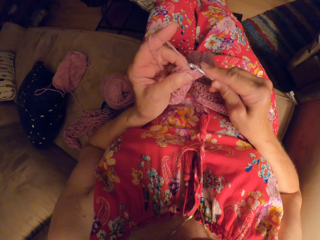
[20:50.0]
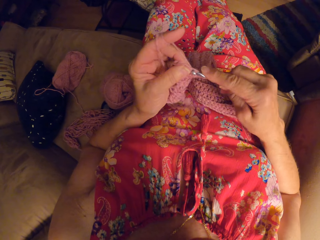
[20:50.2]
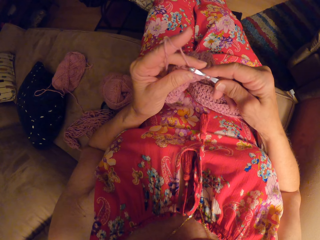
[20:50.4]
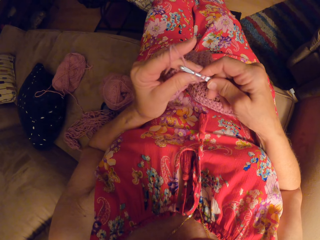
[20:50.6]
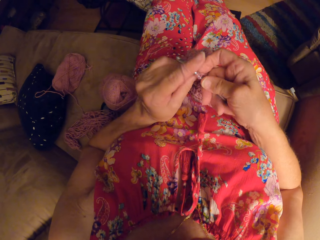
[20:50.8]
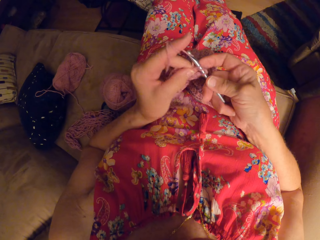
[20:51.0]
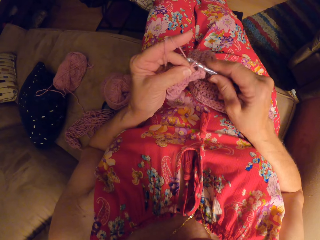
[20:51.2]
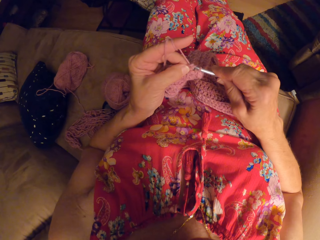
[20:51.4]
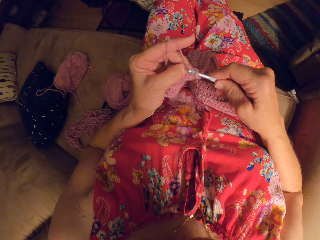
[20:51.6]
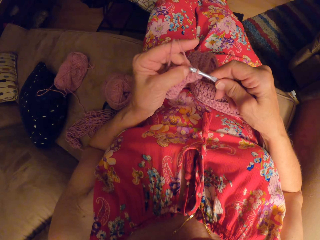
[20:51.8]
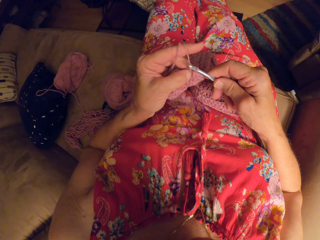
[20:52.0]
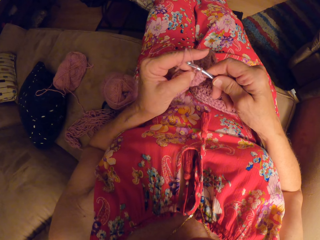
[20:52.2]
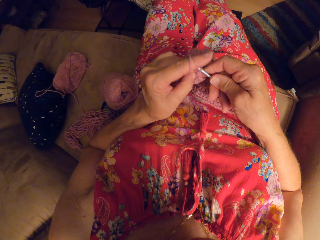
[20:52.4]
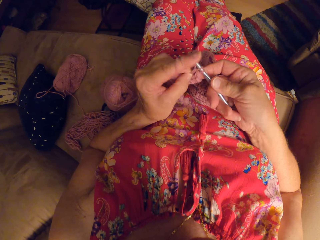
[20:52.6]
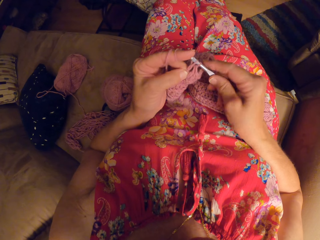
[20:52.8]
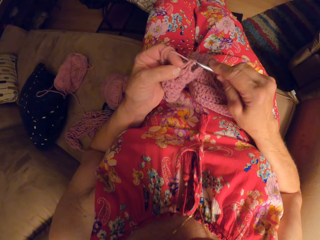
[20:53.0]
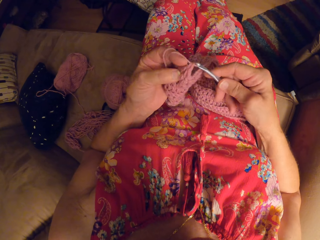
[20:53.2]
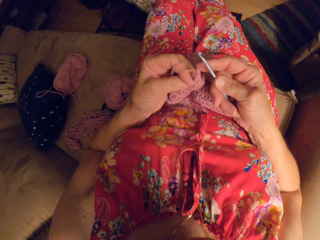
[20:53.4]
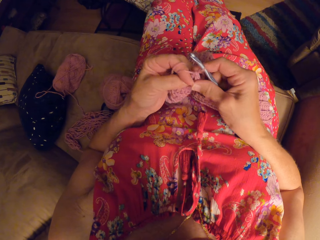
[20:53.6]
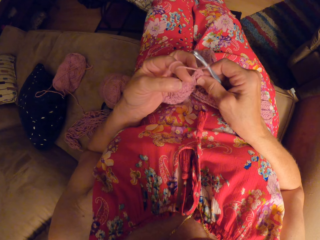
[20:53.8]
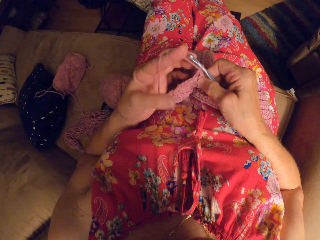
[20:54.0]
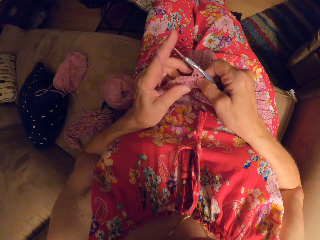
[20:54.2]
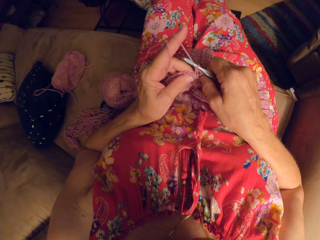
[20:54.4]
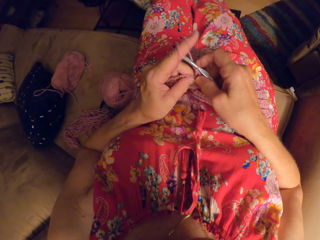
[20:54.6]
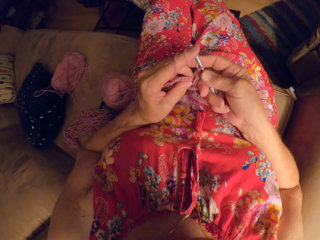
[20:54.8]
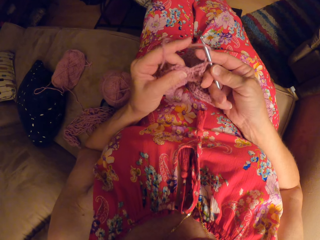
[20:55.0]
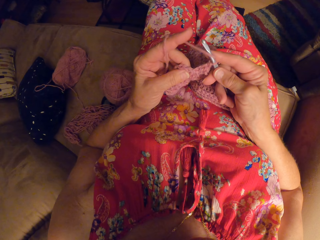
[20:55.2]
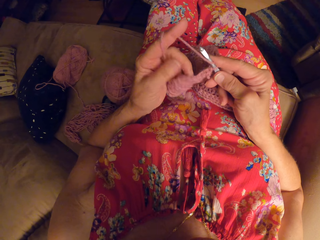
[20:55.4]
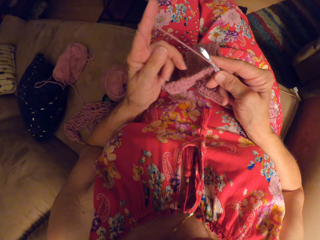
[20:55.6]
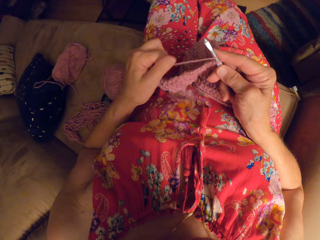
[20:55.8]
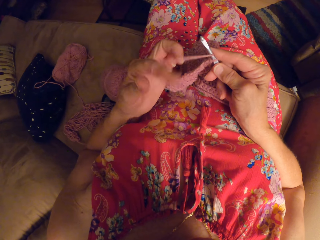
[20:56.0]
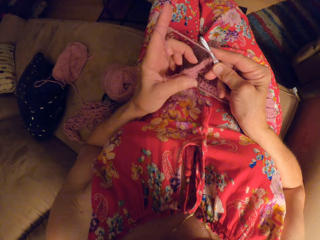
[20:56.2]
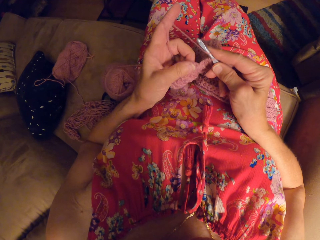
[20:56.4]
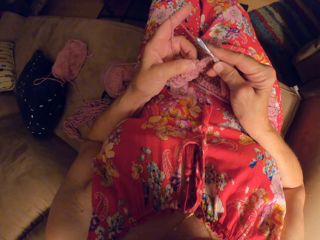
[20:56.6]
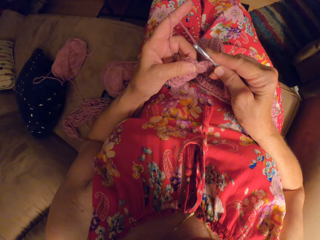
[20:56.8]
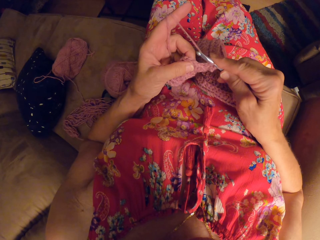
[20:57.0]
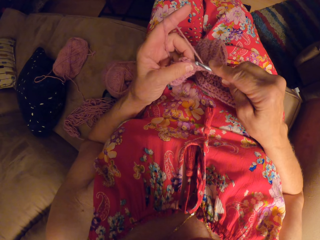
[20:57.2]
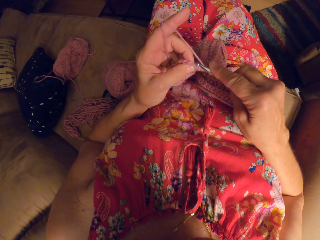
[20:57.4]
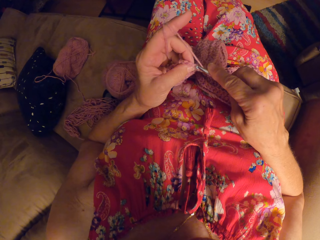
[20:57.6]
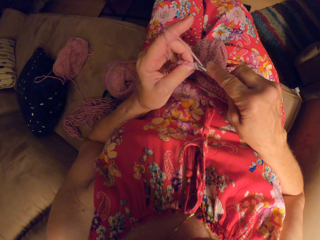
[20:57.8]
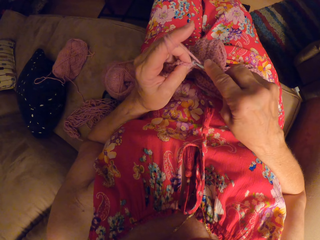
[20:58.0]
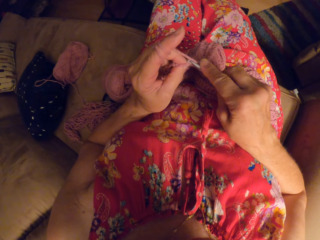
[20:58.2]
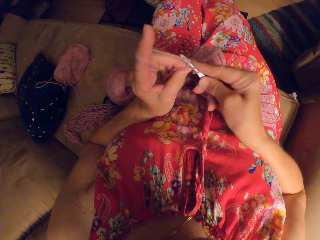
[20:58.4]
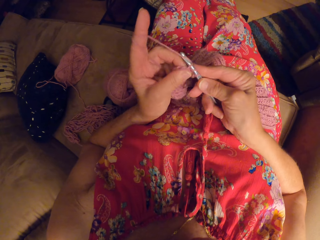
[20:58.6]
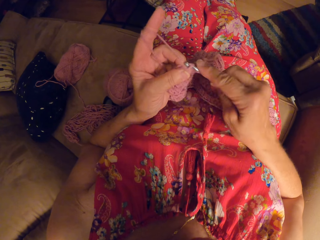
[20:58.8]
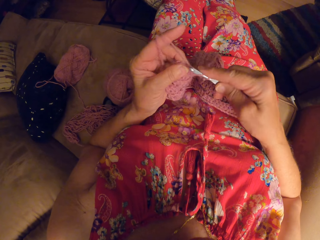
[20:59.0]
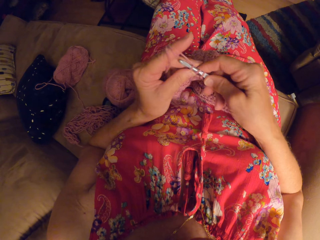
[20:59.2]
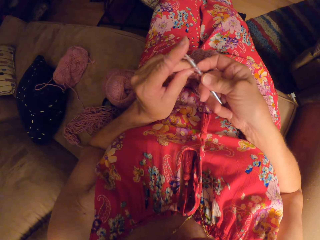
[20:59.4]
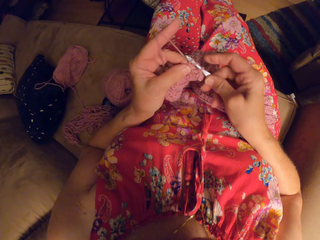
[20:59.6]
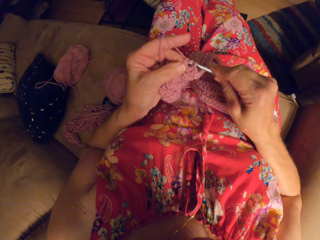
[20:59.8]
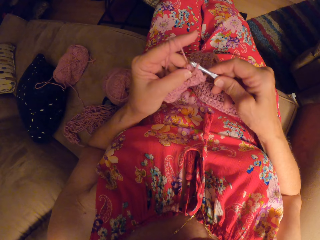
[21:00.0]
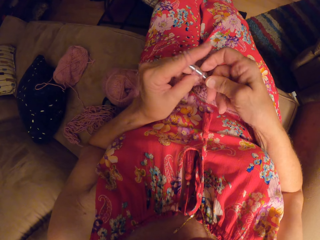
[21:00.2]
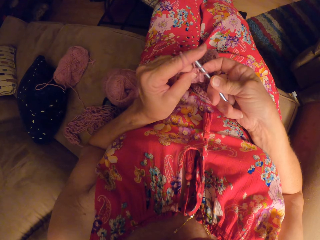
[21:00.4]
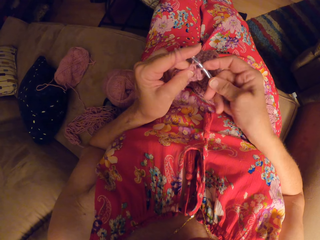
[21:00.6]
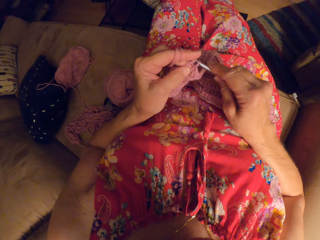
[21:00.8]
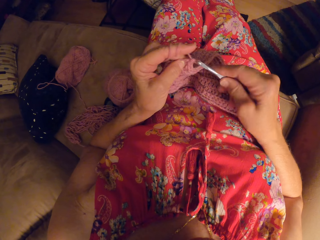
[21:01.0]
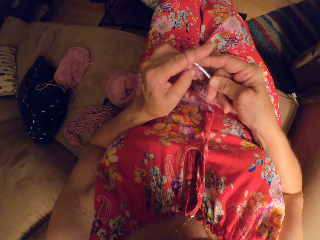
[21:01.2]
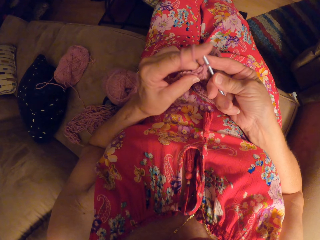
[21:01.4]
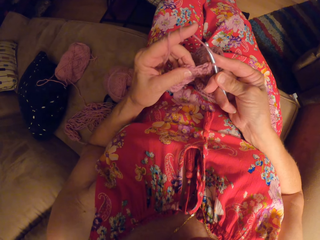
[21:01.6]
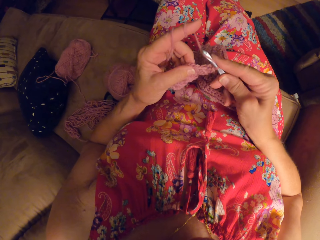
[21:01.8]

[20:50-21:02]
The camera wearer knits a fabric. They knit the fabric again.

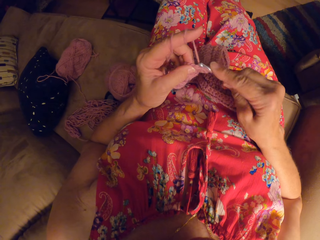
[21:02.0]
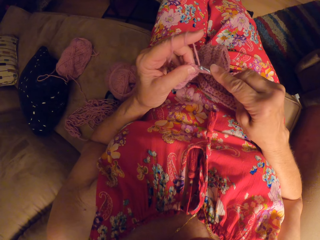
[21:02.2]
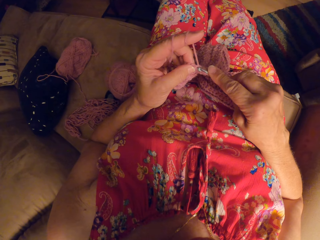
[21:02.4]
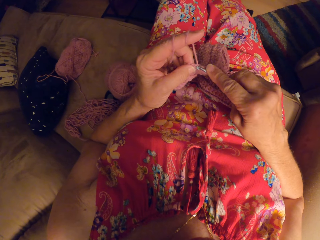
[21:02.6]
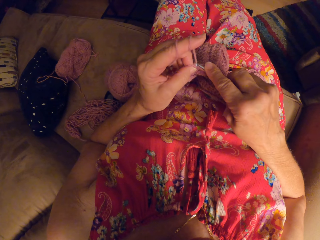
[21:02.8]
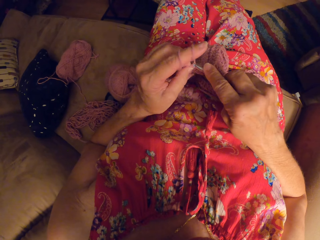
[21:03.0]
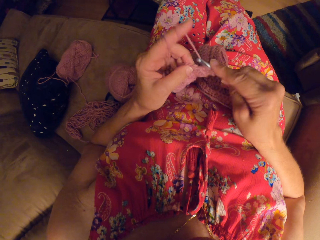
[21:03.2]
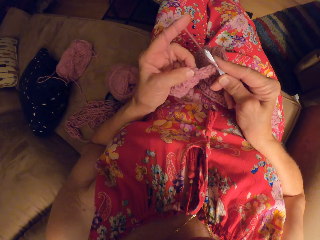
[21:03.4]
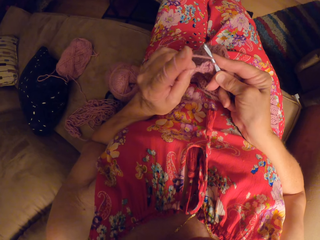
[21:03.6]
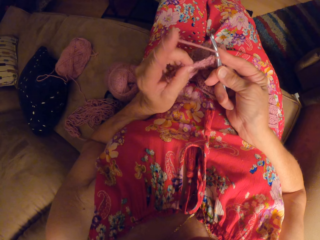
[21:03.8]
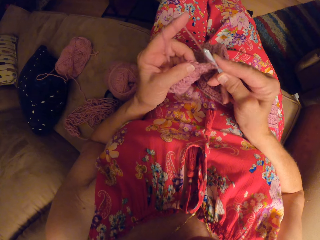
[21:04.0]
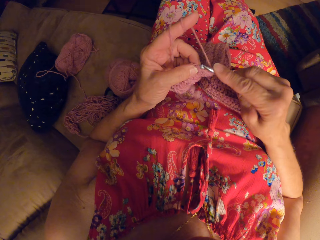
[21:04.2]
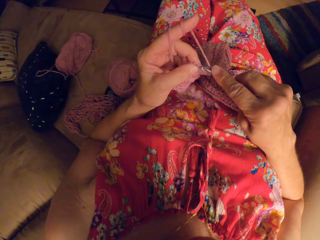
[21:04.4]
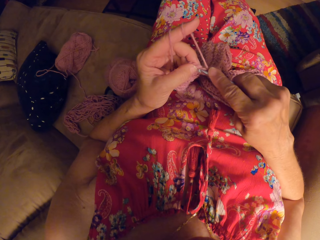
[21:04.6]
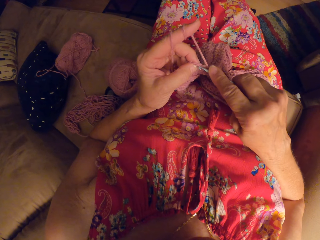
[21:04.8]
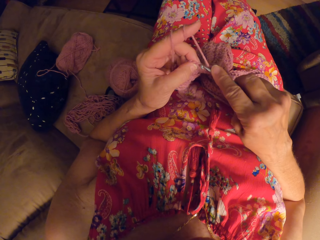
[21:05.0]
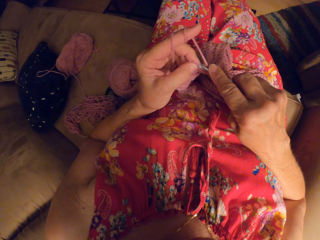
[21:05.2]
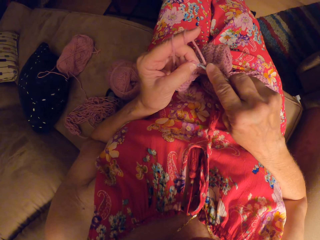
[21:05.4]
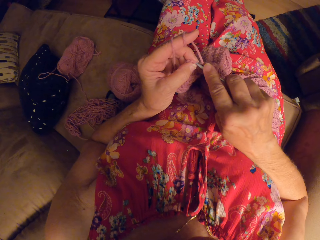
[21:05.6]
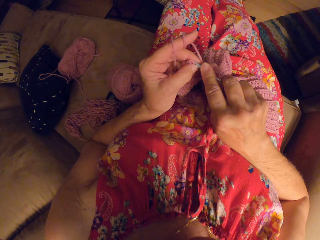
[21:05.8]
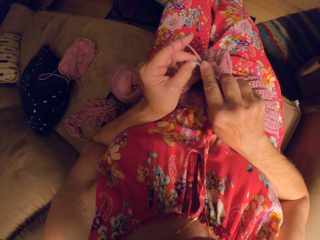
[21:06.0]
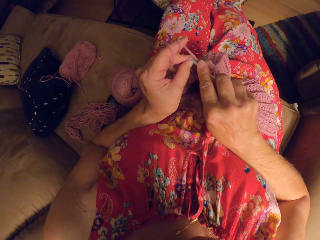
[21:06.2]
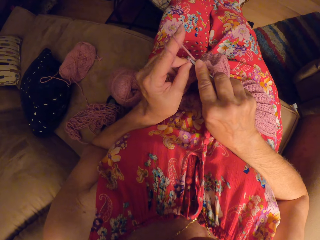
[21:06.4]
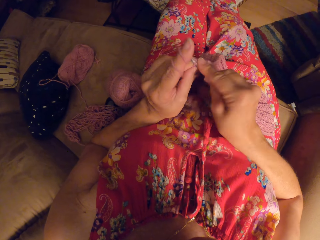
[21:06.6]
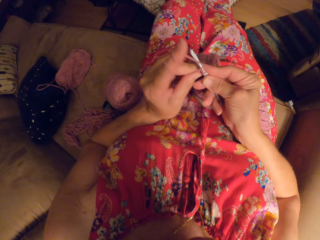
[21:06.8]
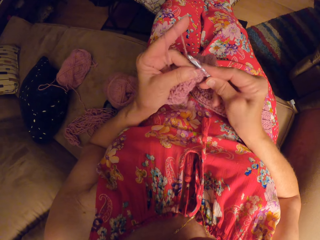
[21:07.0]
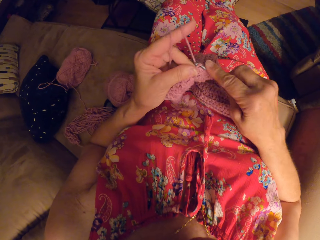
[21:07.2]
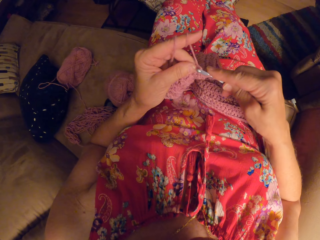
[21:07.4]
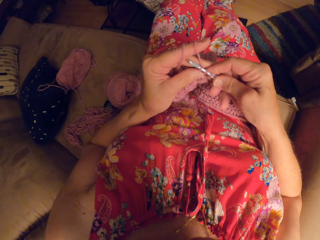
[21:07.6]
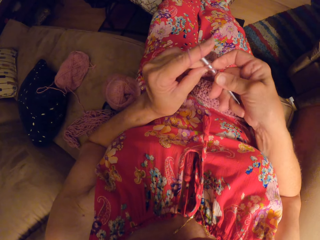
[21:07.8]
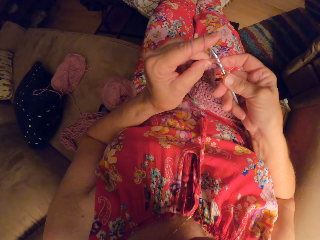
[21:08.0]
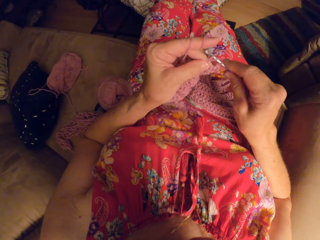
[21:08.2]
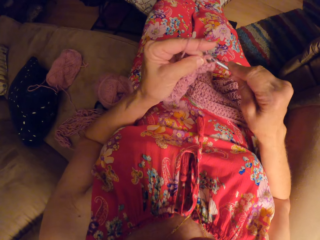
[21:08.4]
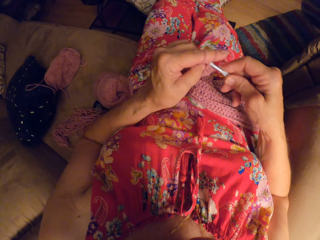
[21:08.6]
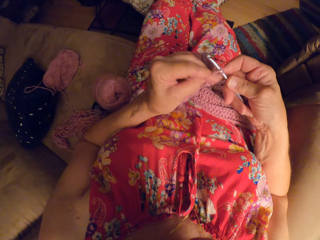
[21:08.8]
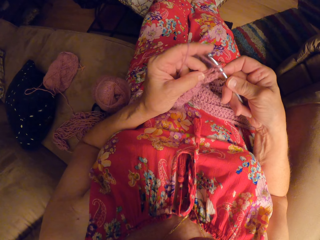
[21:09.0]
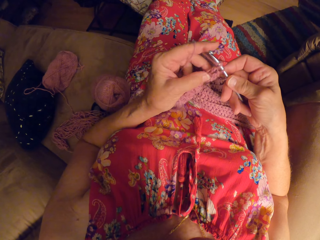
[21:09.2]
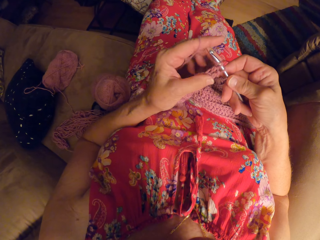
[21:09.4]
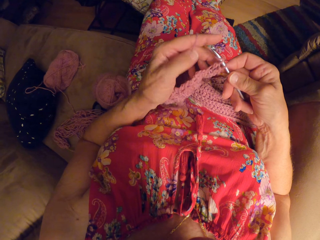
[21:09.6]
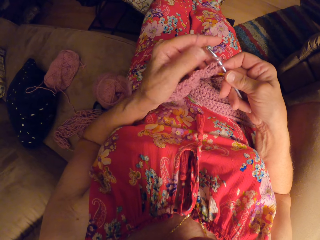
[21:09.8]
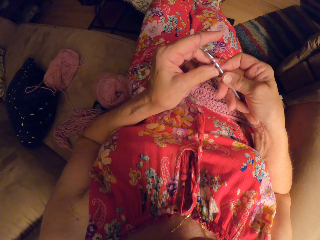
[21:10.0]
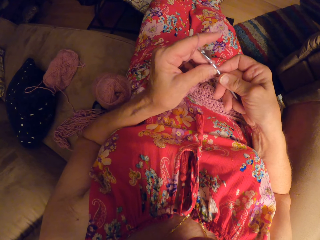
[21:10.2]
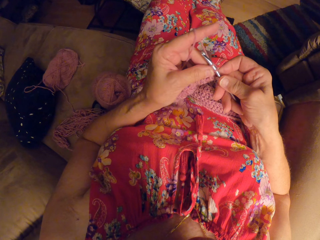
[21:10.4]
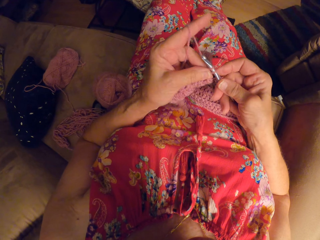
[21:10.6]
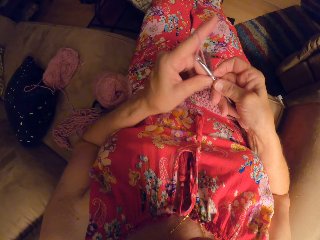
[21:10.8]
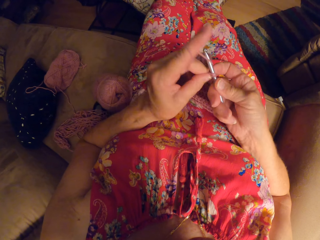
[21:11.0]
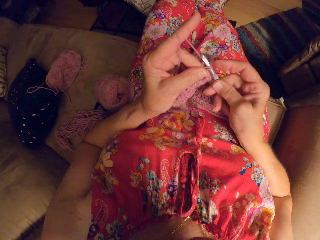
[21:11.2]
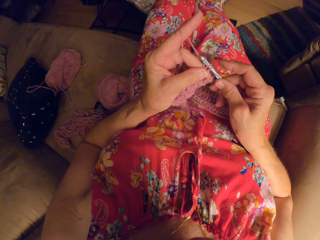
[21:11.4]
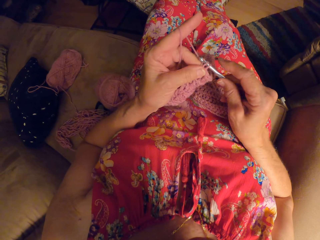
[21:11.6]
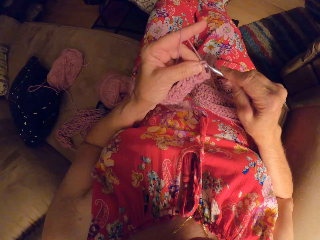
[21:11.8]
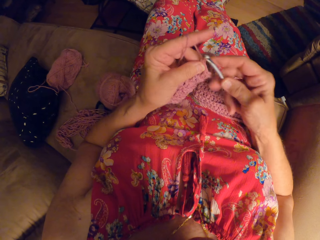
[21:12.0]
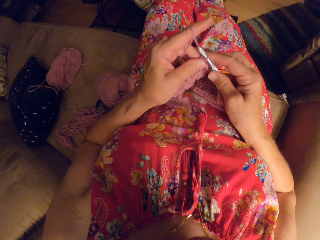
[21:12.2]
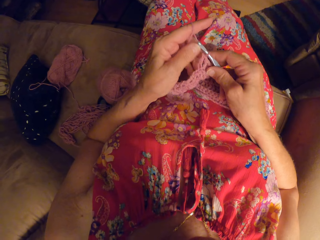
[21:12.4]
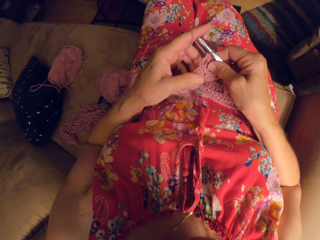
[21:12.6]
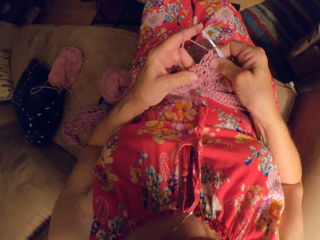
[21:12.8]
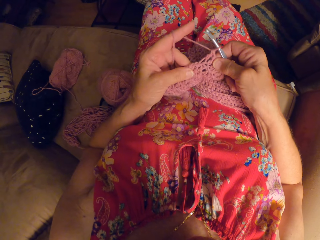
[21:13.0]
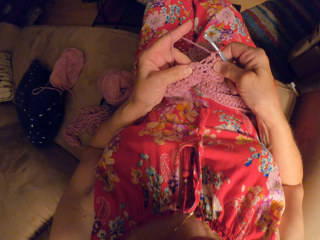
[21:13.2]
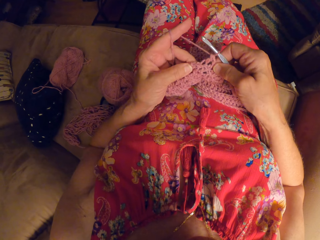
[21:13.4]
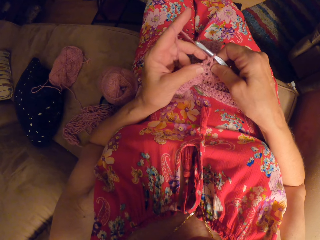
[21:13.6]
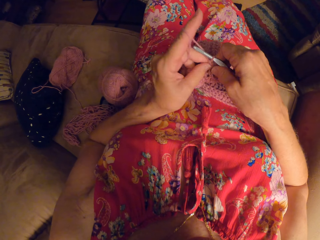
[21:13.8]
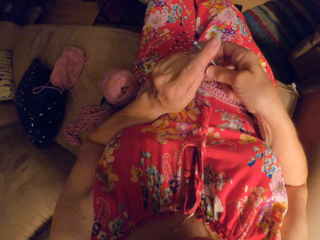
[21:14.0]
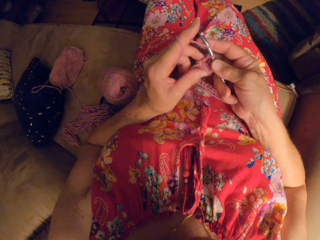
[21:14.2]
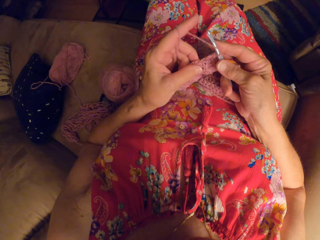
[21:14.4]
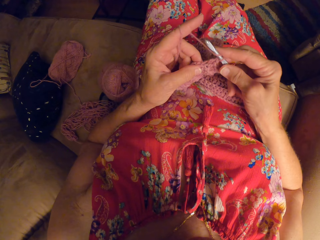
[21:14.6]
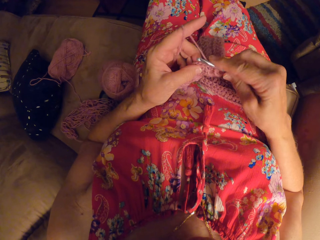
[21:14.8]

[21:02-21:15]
The camera wearer knits a fabric. They stretch the fabric with both hand fingers and hold the fabric.
